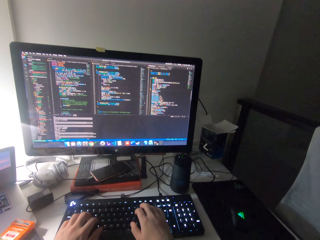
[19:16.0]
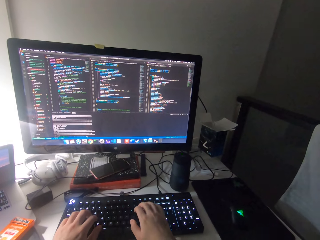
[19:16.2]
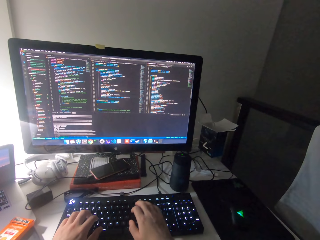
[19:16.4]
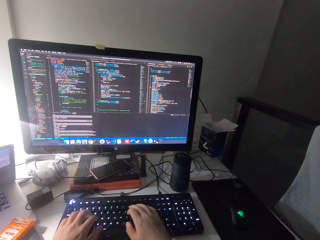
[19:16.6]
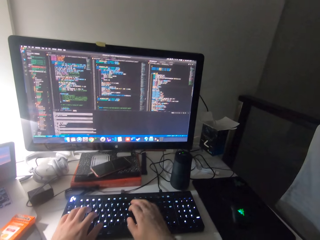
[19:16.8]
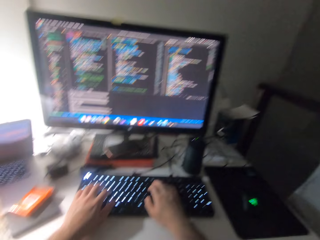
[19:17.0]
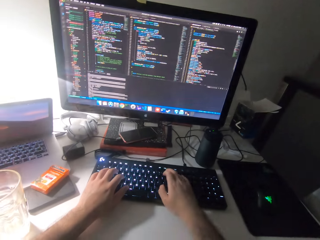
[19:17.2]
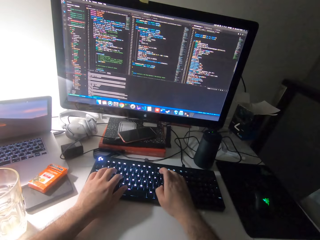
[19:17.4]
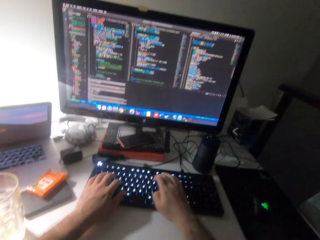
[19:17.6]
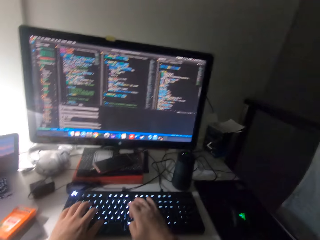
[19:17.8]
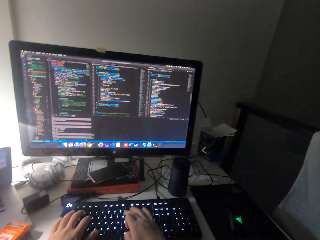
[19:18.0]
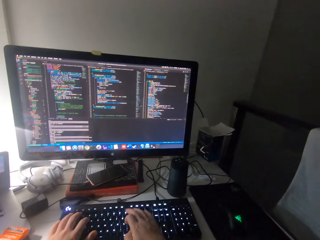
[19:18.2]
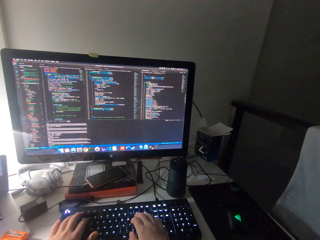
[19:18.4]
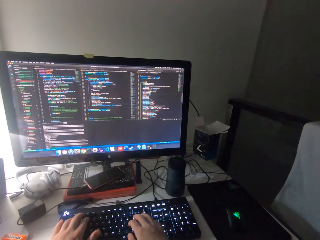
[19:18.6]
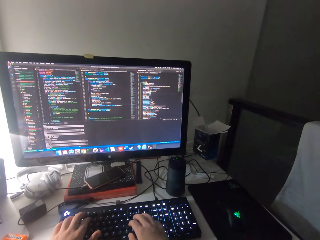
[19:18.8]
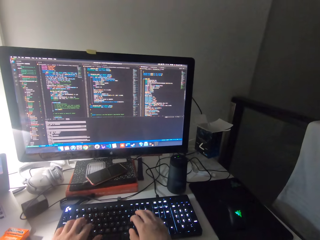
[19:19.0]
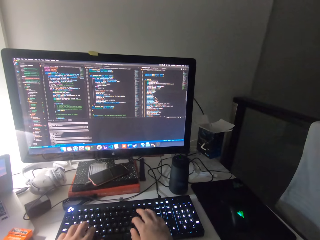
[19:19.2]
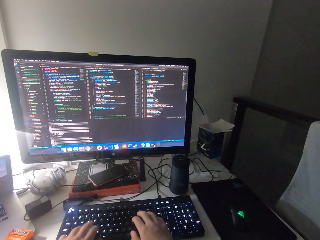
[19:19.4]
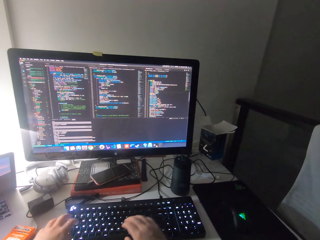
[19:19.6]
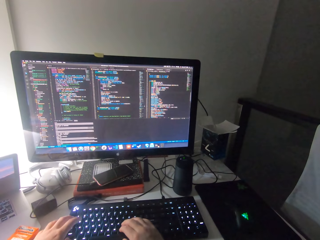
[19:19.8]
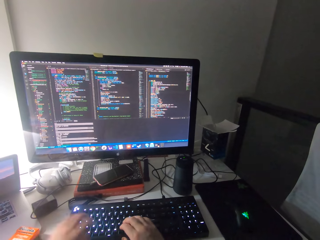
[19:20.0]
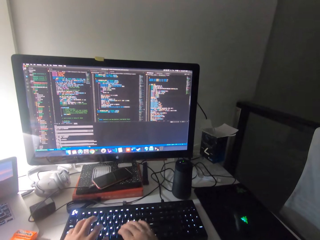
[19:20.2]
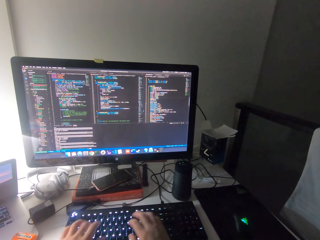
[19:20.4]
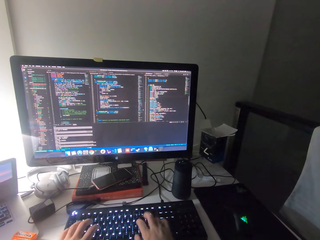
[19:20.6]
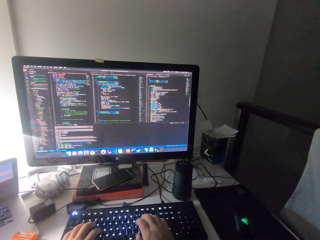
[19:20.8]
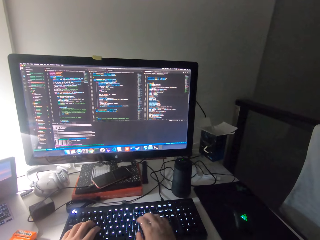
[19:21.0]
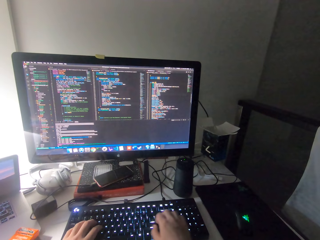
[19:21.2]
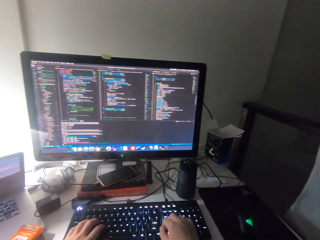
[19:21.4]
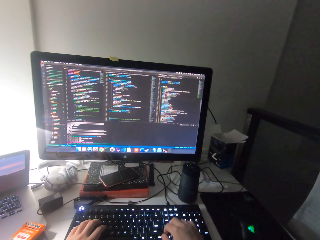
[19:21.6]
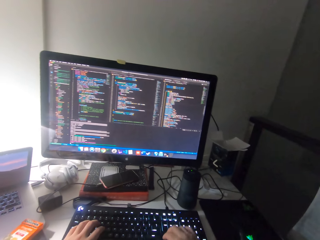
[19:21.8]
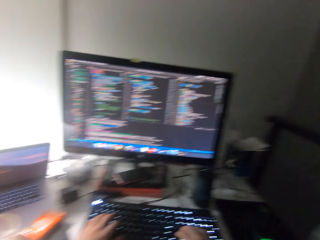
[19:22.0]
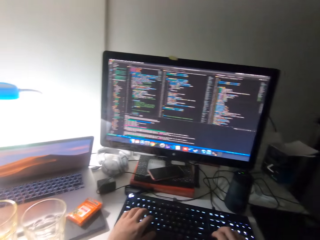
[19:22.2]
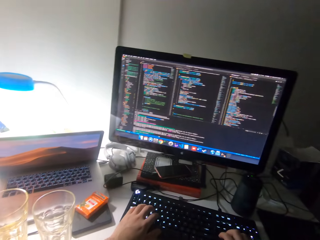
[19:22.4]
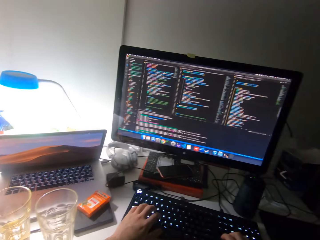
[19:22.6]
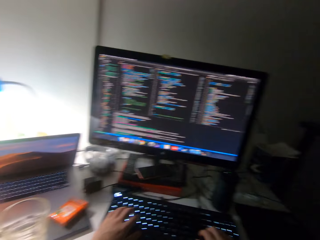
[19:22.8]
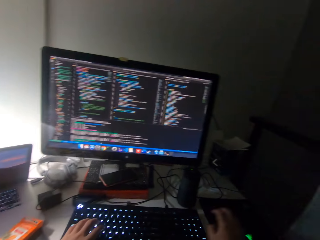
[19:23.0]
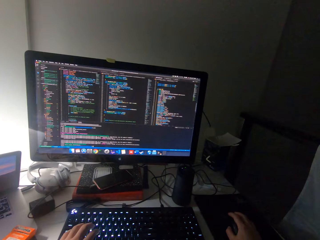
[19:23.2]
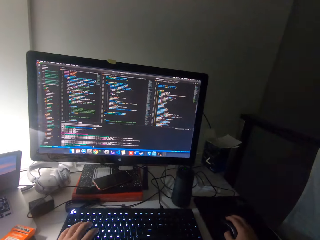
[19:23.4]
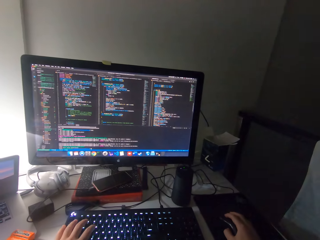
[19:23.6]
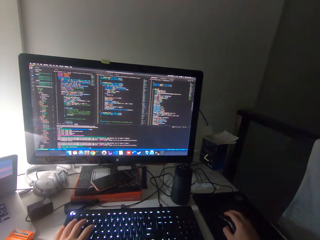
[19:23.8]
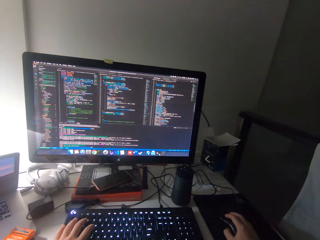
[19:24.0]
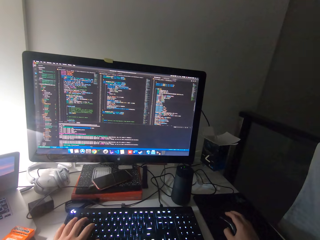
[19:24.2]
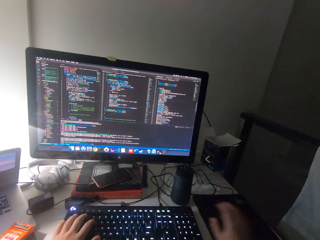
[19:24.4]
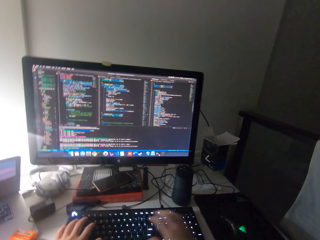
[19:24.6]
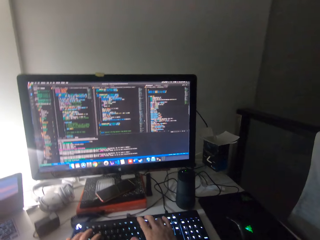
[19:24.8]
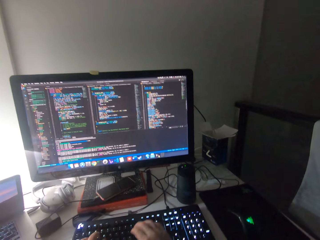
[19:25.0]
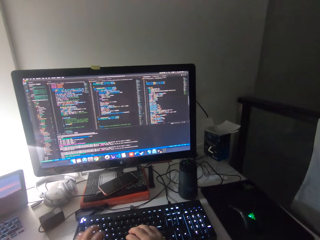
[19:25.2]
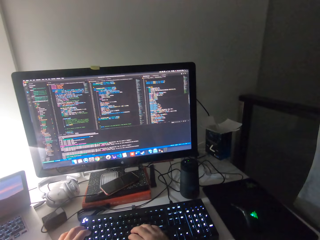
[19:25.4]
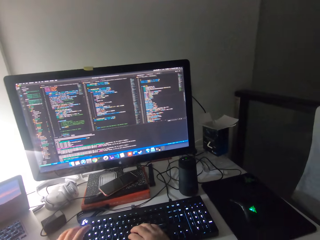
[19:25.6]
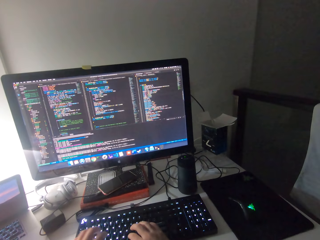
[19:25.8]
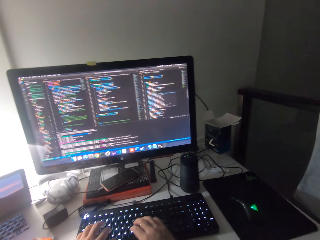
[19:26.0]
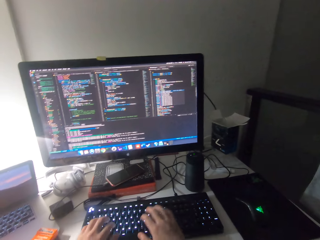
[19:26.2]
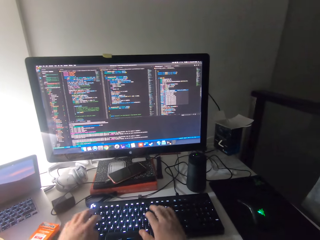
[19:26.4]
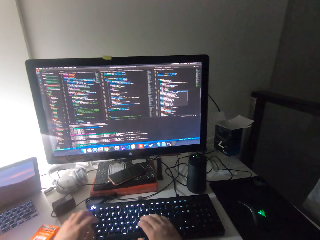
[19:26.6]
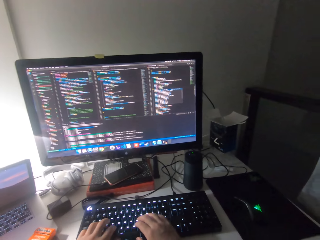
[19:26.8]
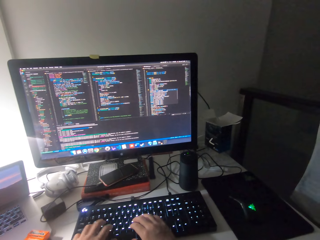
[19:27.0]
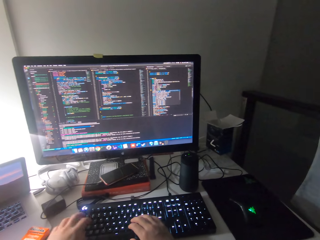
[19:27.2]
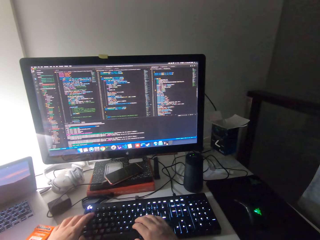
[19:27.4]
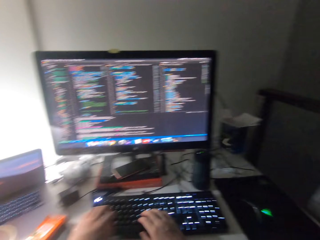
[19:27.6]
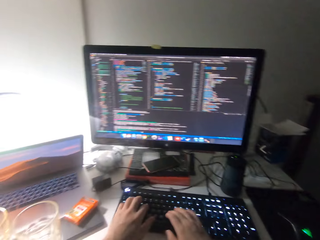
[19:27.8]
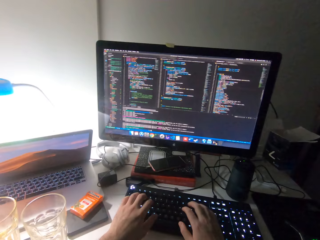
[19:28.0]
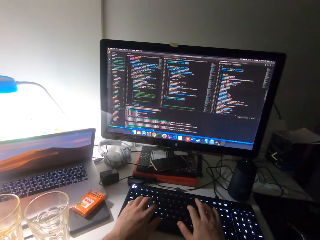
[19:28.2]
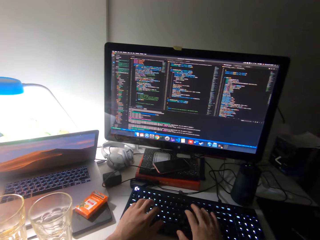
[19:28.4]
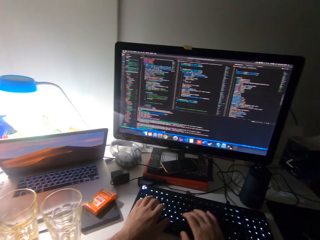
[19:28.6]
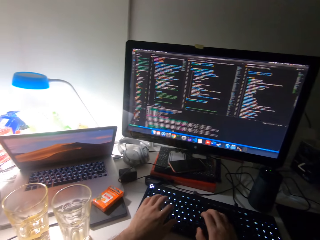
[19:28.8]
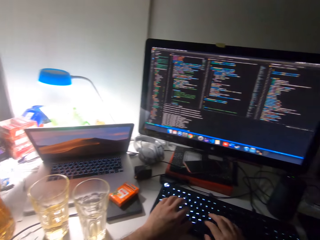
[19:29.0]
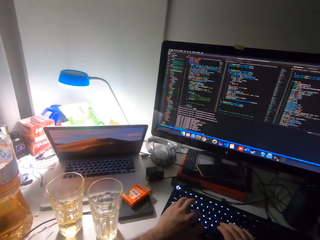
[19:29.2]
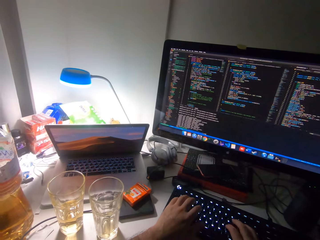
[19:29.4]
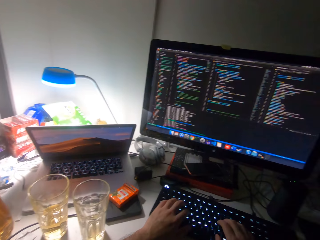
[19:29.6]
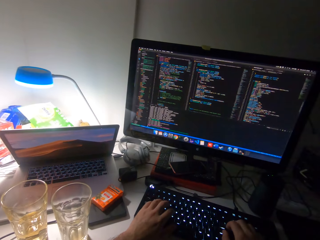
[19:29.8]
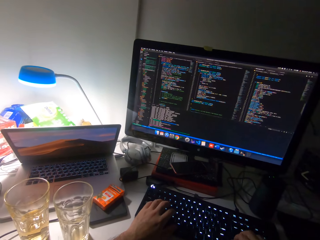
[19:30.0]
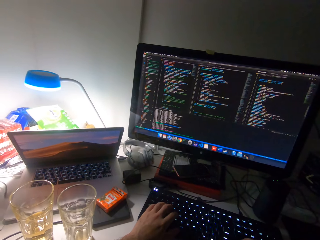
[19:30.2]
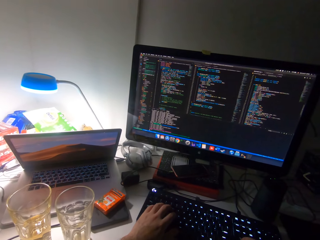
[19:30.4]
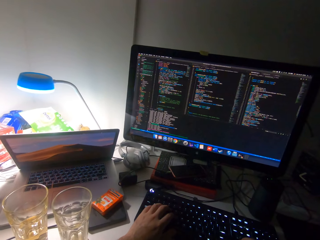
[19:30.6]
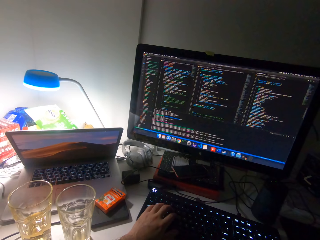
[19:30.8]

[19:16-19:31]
The camera wearer scrolls a mouse. They operate the monitor with the mouse. They type on a keyboard.

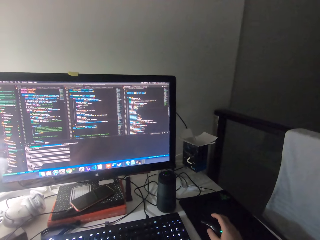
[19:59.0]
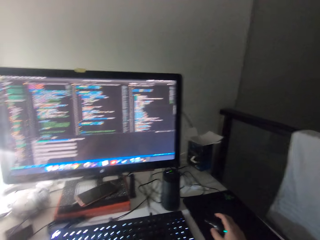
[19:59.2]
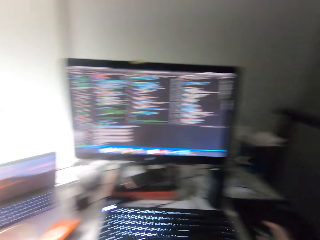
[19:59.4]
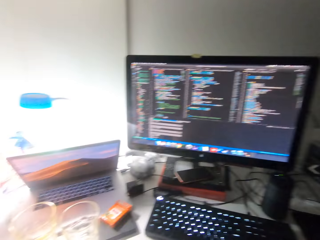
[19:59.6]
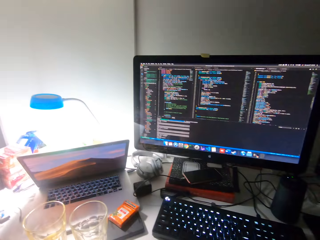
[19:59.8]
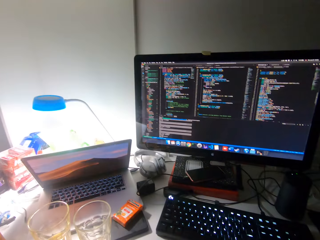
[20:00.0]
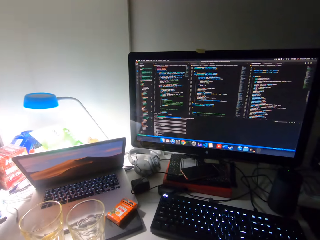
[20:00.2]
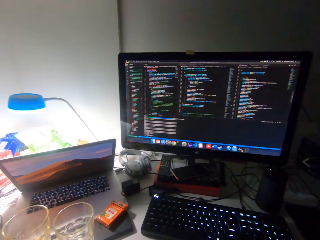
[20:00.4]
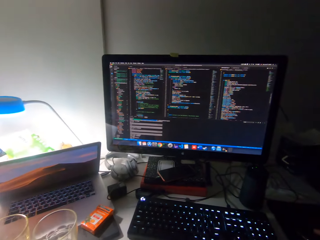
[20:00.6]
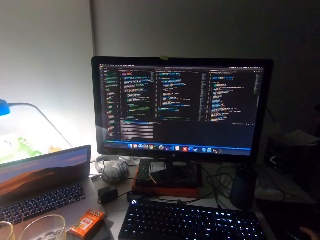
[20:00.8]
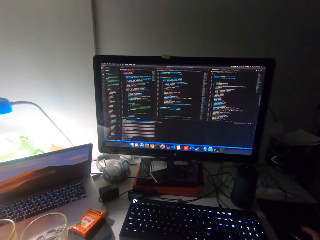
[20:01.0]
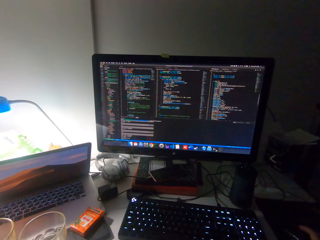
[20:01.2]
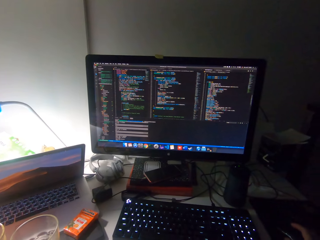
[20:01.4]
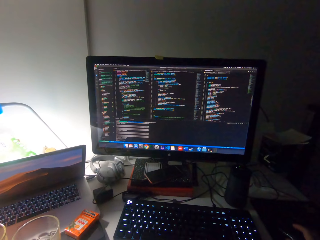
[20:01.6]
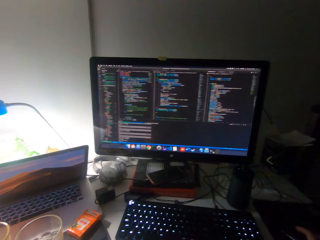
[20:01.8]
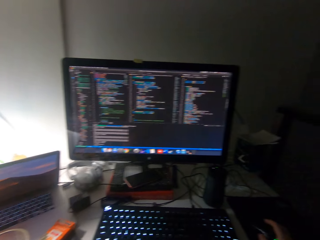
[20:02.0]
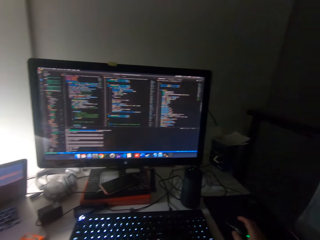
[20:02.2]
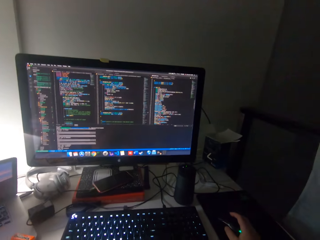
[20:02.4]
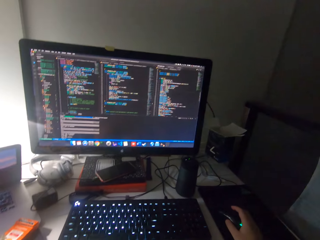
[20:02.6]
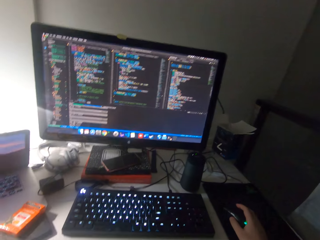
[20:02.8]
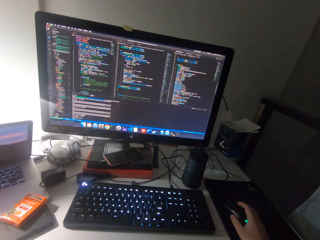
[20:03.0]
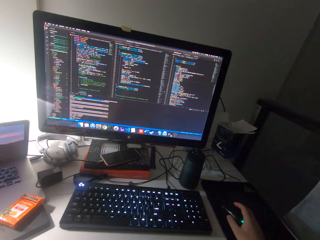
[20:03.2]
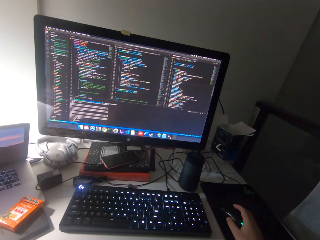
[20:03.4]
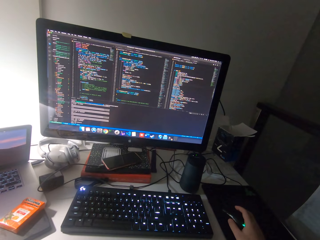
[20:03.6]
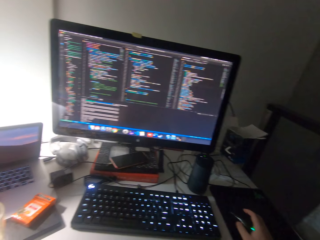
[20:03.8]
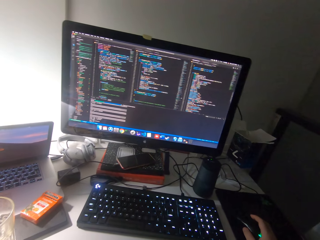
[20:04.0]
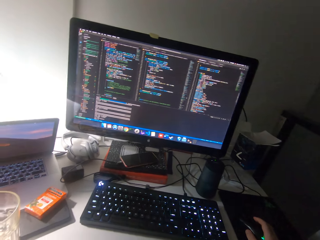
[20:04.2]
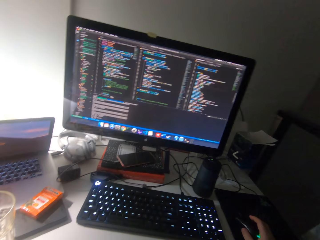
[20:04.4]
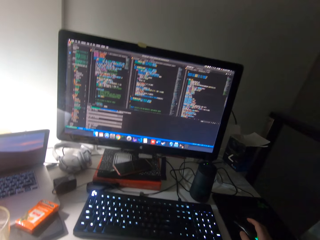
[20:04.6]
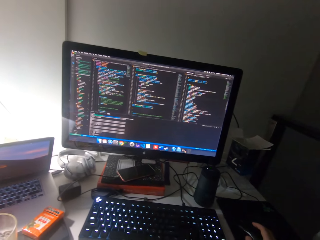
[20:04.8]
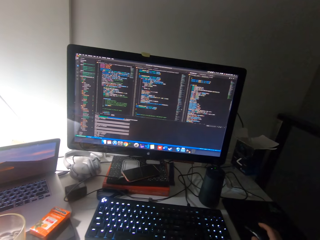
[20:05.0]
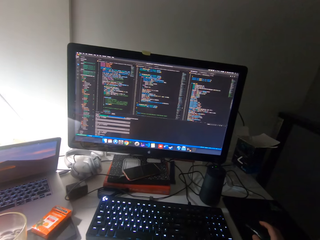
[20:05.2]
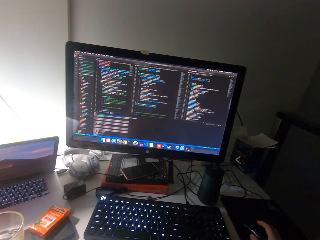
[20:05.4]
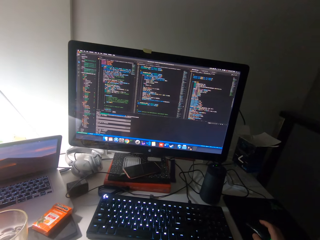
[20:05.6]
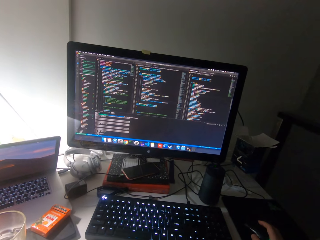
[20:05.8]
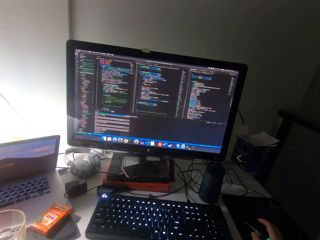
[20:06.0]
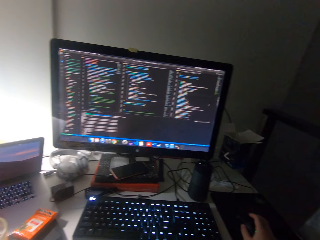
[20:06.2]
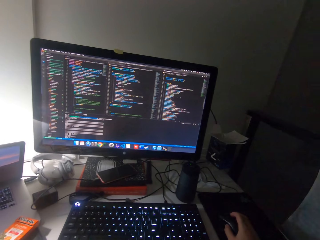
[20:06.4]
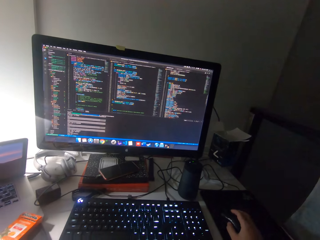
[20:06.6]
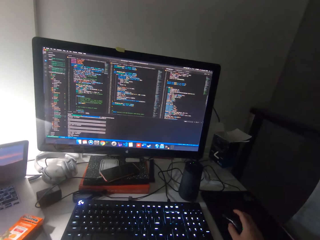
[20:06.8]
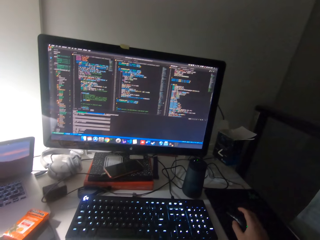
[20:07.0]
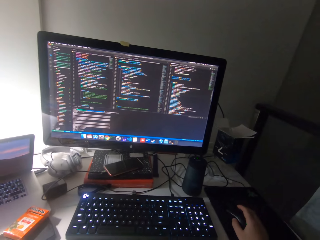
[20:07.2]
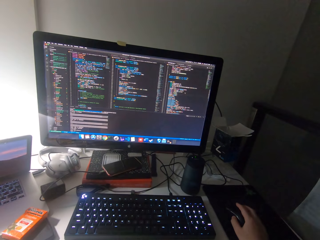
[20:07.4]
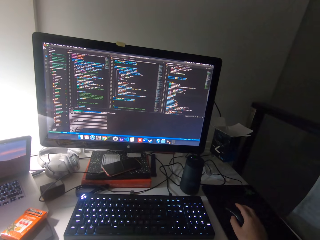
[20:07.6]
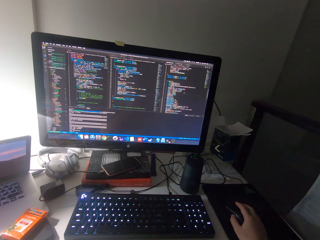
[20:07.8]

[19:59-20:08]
The camera wearer moves his head.
